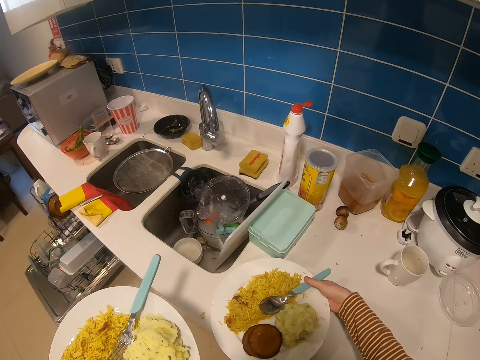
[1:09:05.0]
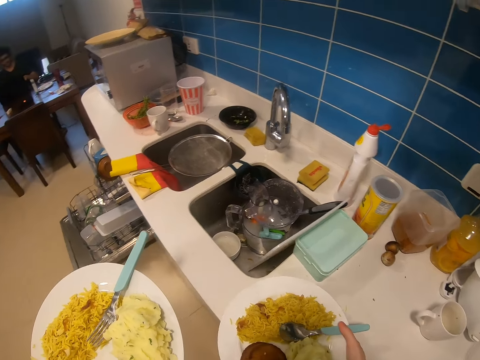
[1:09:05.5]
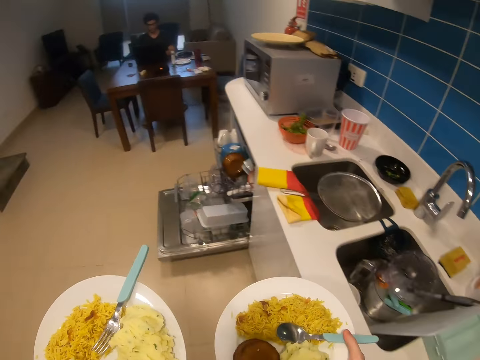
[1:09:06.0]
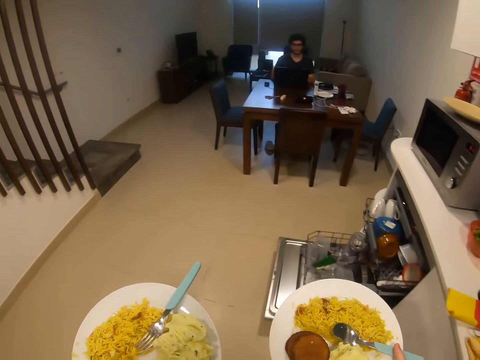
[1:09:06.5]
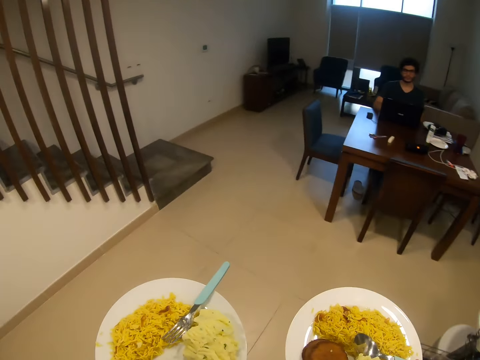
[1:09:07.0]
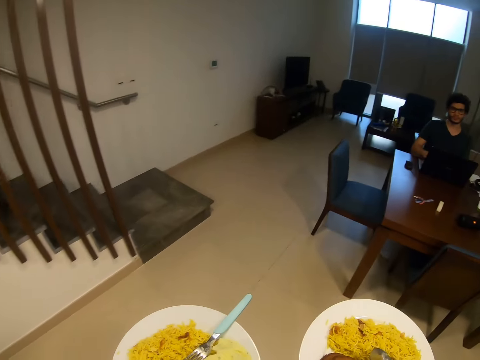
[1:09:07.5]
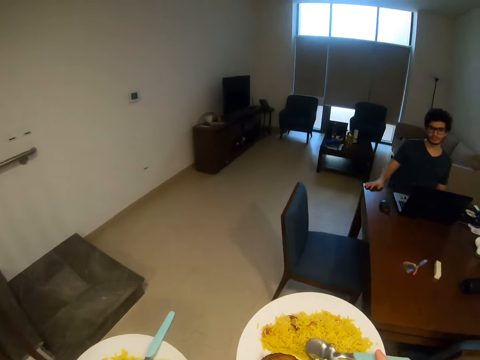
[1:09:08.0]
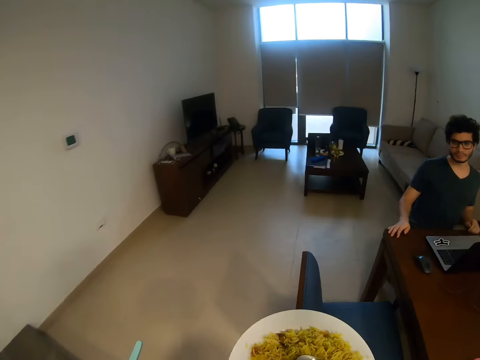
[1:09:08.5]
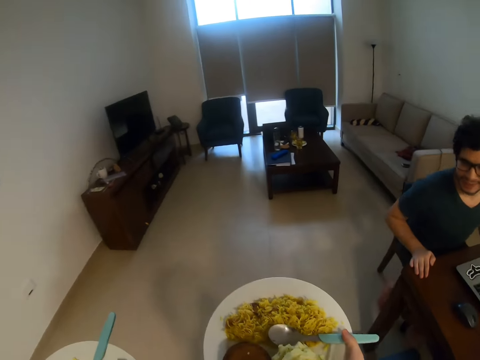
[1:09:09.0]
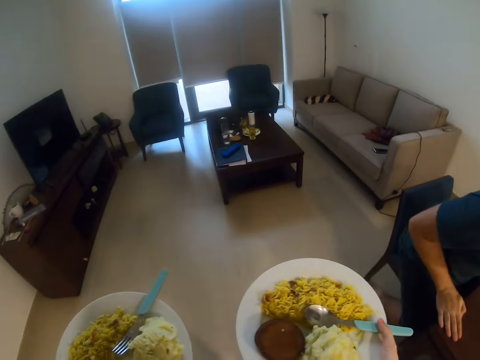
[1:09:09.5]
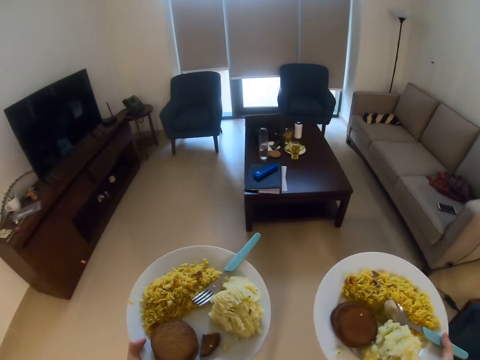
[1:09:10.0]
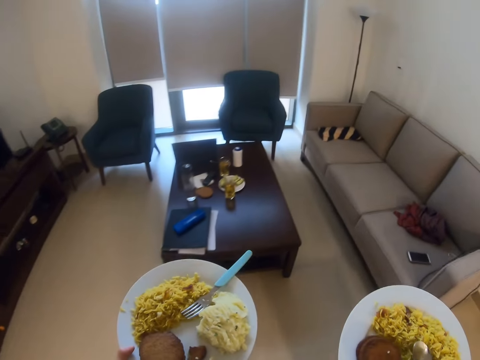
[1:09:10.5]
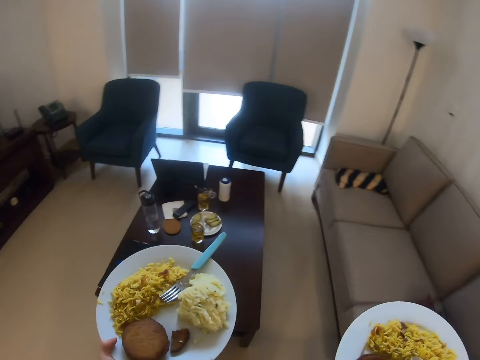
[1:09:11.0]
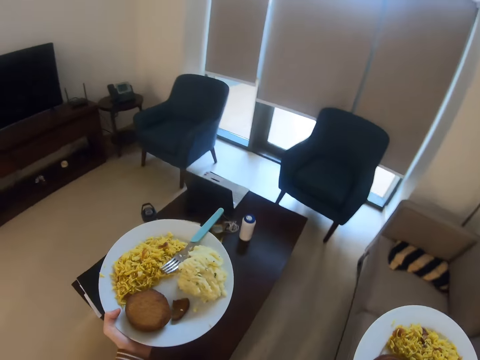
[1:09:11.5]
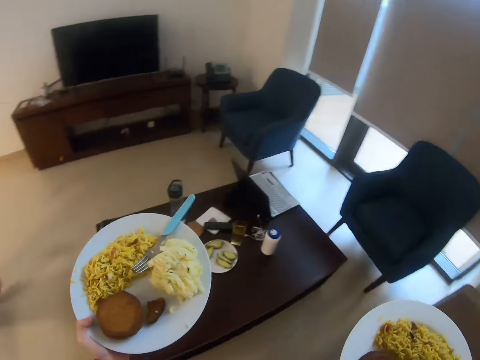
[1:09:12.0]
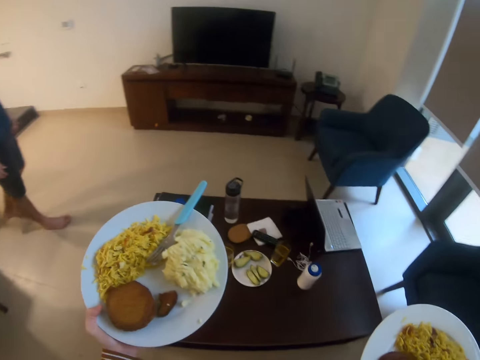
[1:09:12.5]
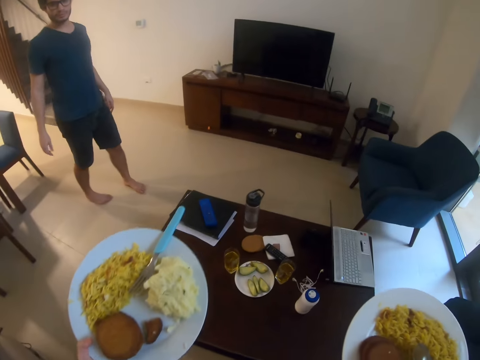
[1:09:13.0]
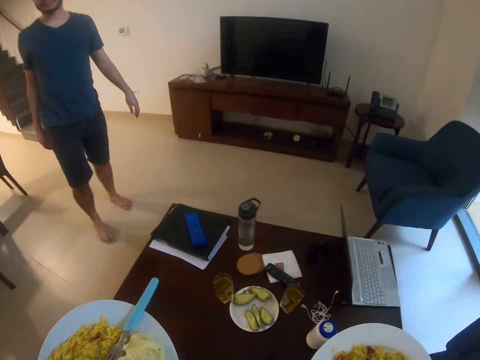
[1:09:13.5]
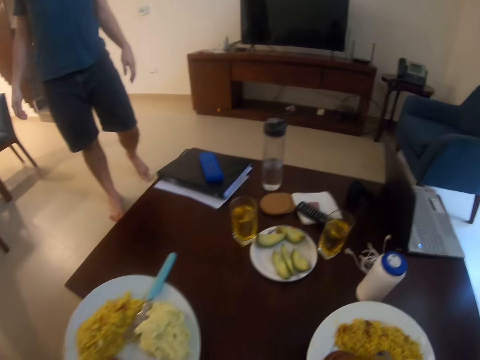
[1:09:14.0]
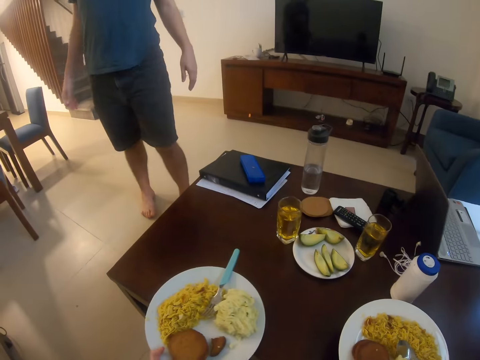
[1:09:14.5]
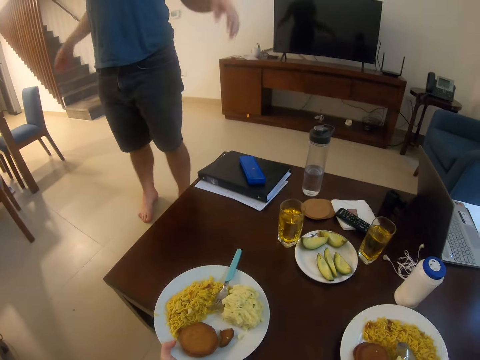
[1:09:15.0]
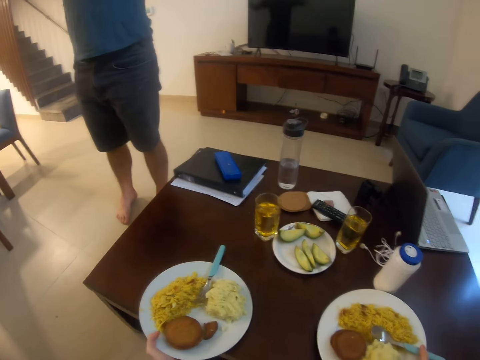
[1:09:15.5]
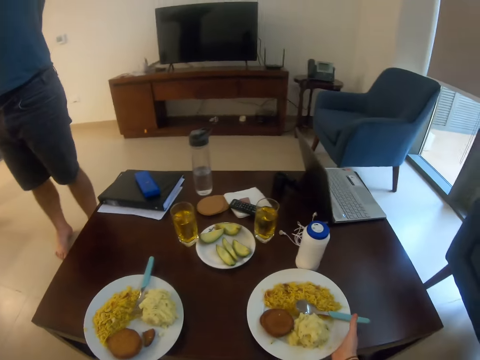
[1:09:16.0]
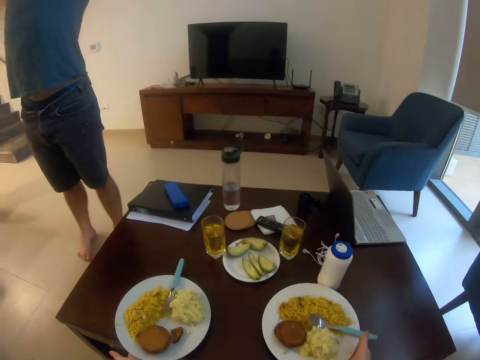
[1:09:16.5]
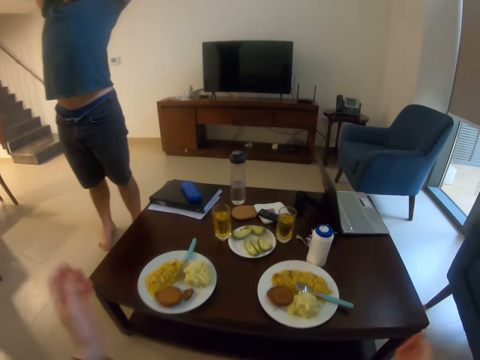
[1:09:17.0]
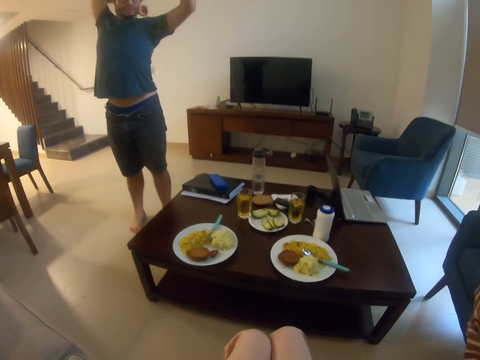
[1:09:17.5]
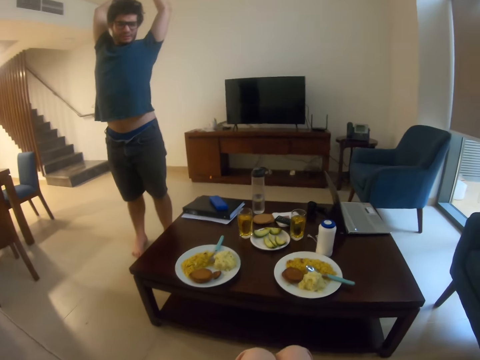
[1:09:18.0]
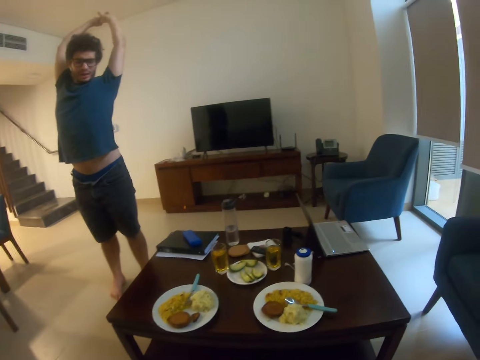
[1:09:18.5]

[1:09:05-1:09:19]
The camera wearer picks the plate with her right hand. She carries the plate with food. She walks towards the dining table. She converses with a man. The man places his hand on the table. The man walks toward the dining table. The camera wearer places the food on the dining table. She sits down on the couch or chair. The man converses with the camera wearer.

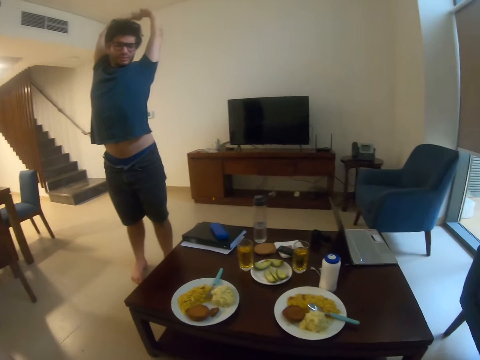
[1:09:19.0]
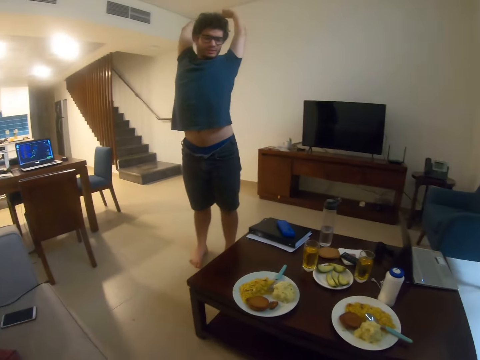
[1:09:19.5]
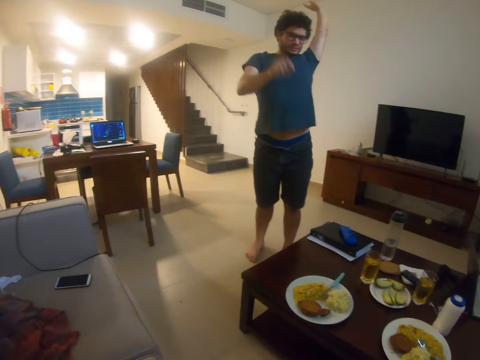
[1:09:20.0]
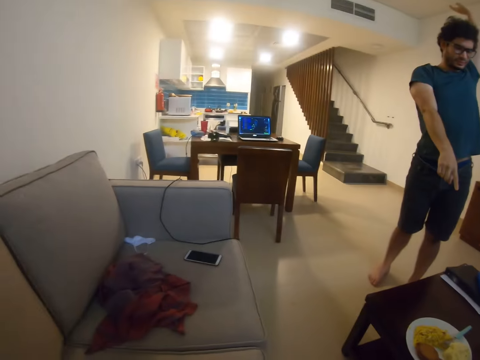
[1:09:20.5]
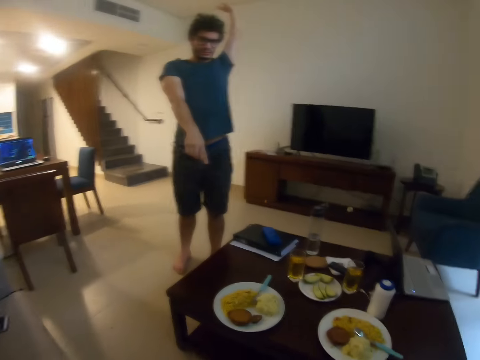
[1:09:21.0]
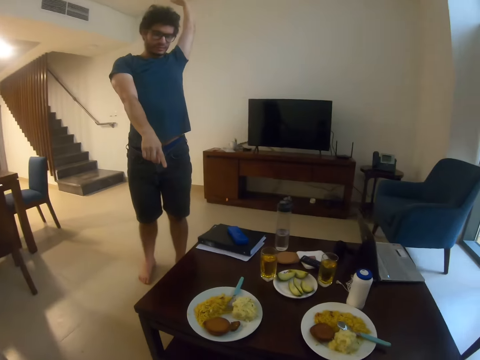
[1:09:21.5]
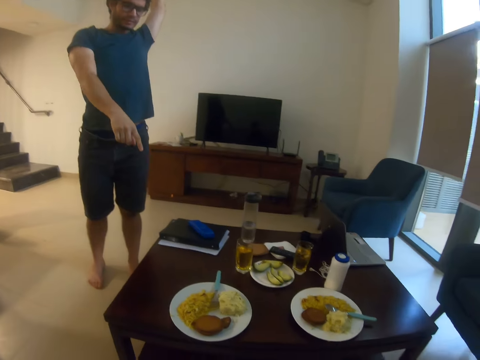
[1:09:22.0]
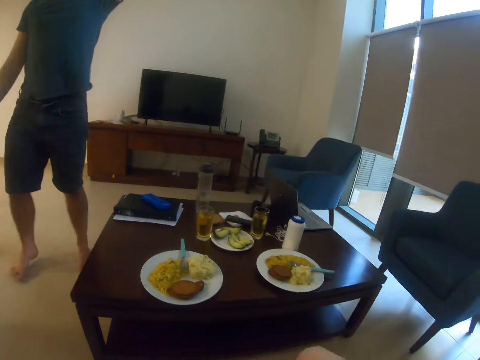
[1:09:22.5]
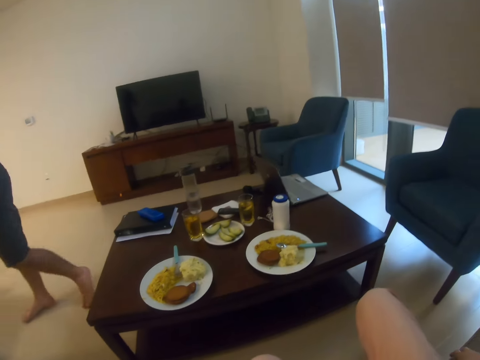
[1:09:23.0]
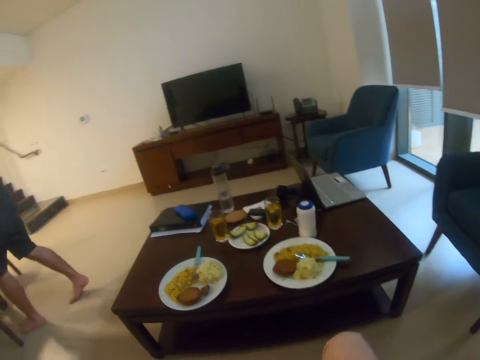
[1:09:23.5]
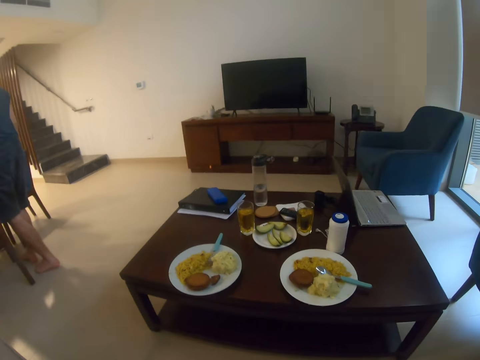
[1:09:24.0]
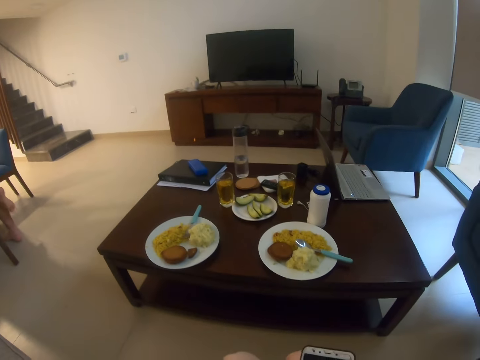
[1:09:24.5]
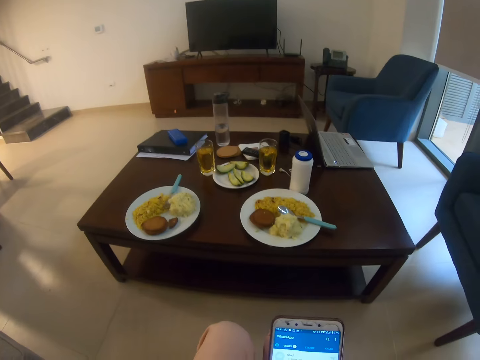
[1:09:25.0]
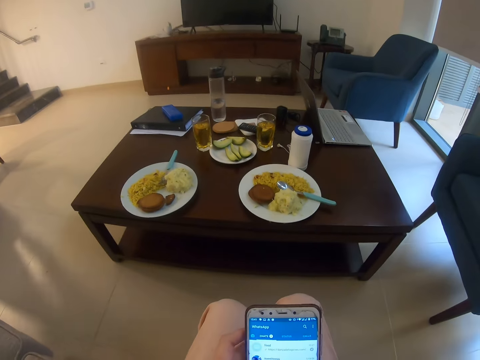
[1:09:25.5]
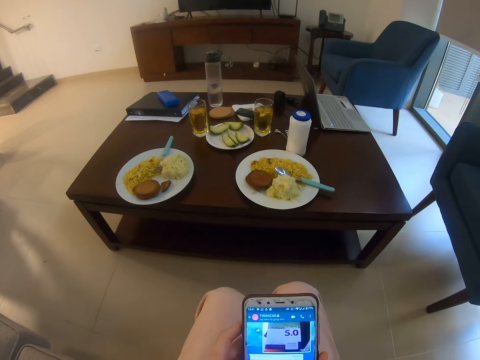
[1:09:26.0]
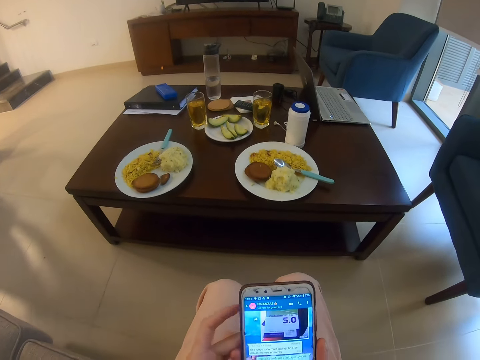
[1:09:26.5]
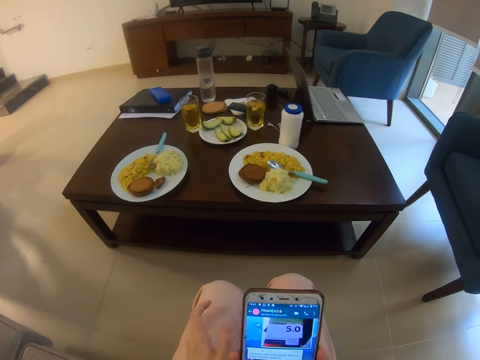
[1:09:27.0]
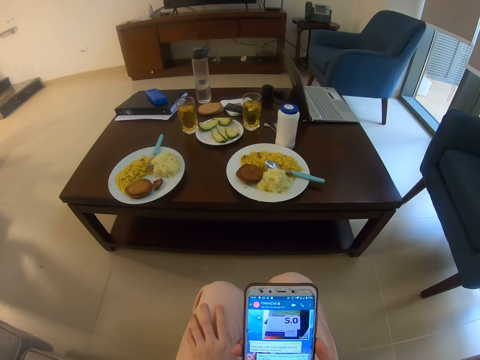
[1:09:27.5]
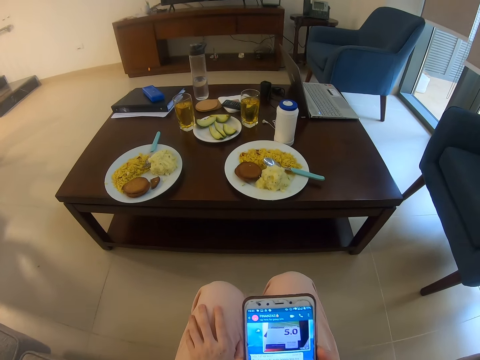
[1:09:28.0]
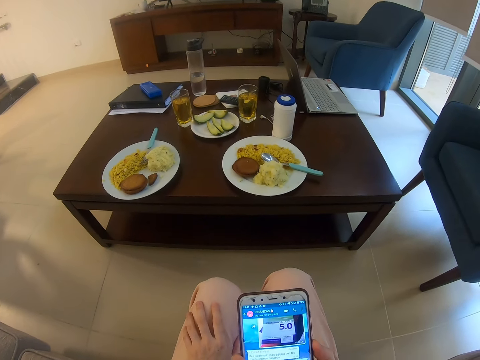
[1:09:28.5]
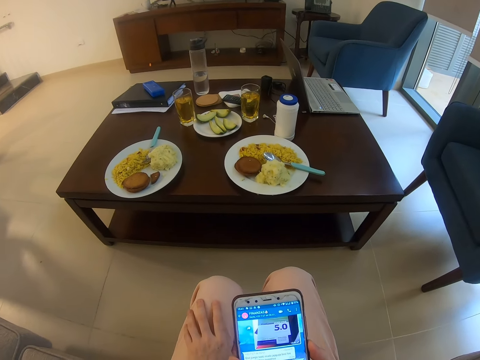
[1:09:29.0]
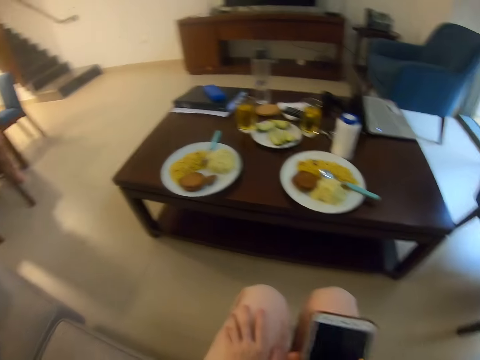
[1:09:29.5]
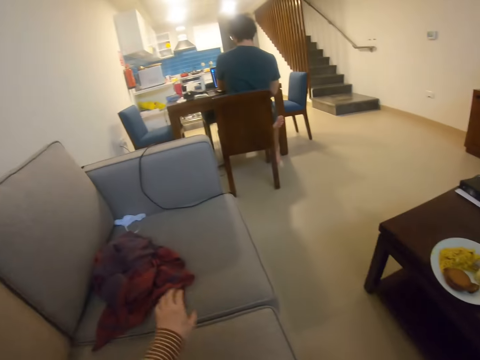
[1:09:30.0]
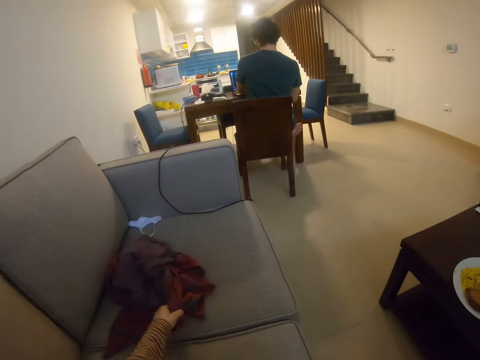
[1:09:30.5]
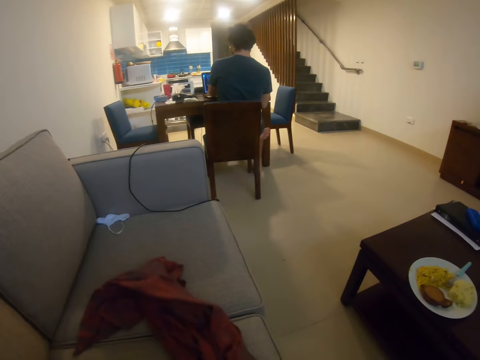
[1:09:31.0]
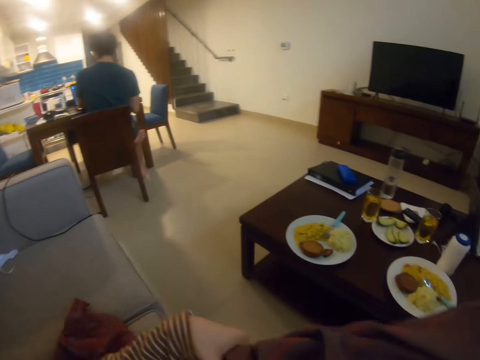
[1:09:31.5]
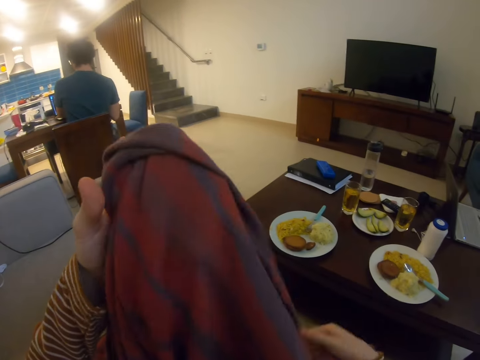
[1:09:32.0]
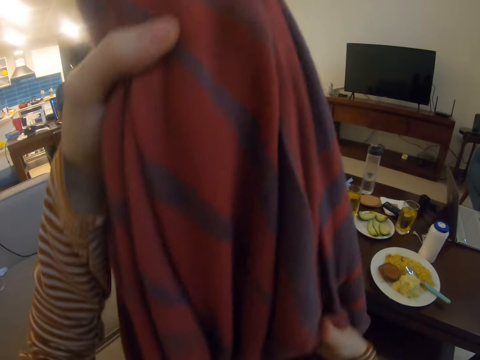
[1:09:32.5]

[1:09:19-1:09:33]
A man stretches himself. The man points at the food and walks back to the table. The camera wearer looks at the mobile phone. They pick up a cloth from the couch or chair.
